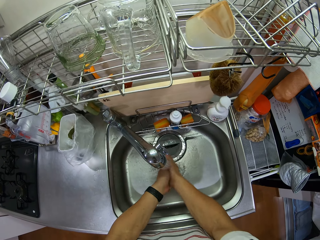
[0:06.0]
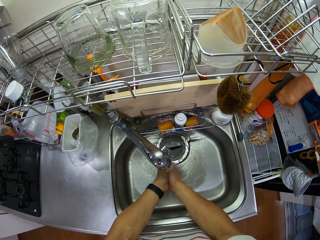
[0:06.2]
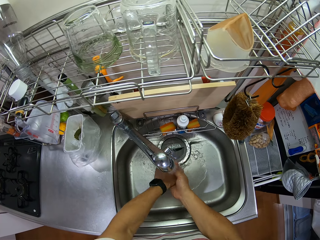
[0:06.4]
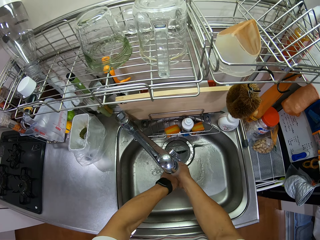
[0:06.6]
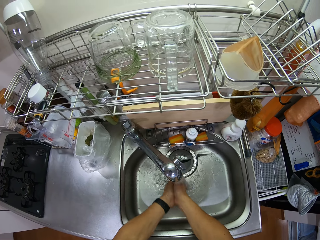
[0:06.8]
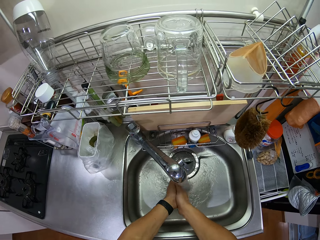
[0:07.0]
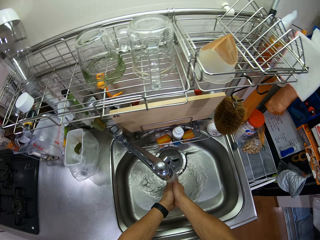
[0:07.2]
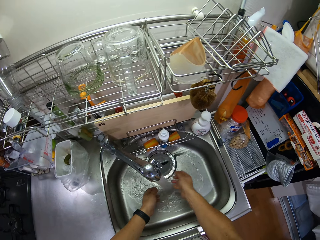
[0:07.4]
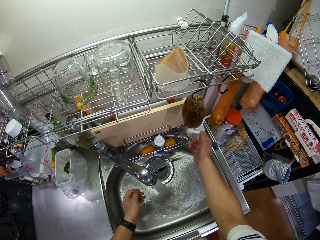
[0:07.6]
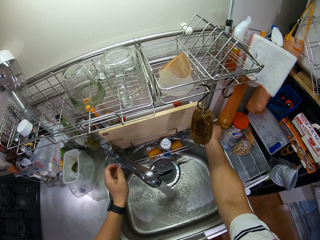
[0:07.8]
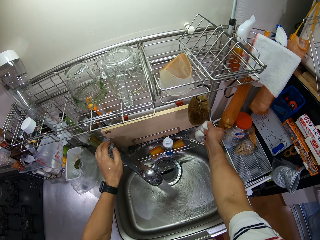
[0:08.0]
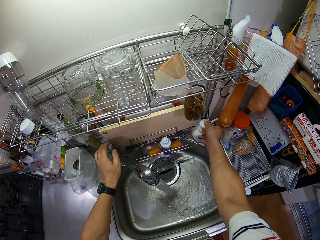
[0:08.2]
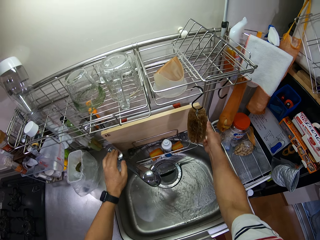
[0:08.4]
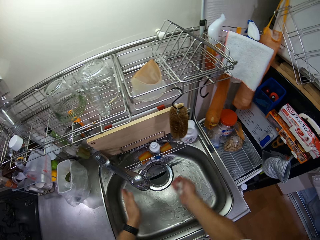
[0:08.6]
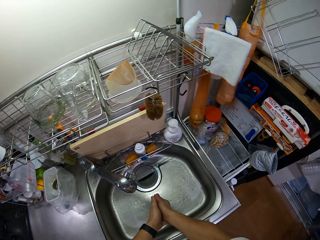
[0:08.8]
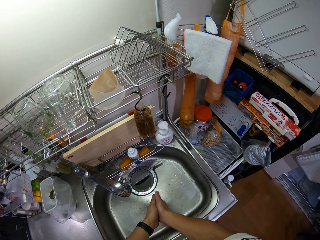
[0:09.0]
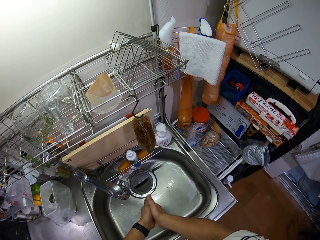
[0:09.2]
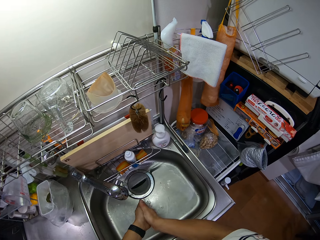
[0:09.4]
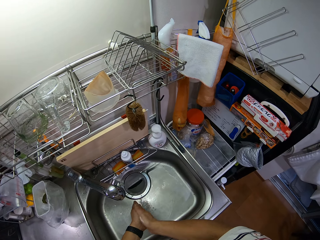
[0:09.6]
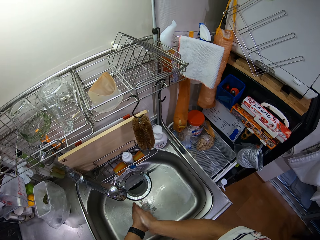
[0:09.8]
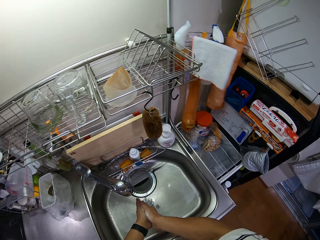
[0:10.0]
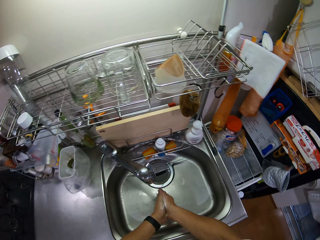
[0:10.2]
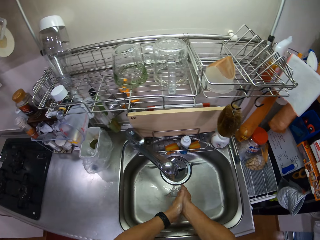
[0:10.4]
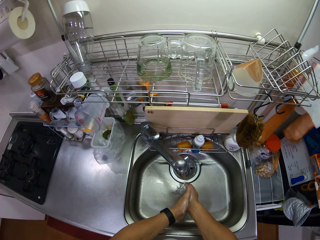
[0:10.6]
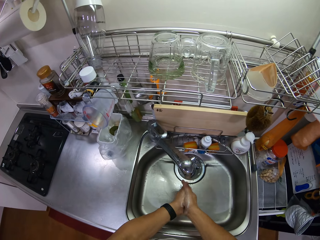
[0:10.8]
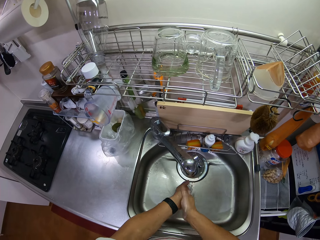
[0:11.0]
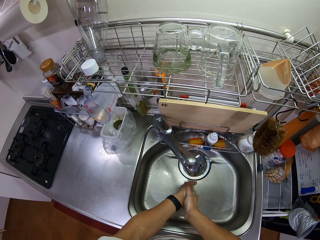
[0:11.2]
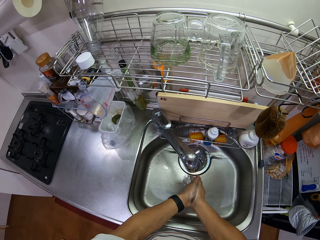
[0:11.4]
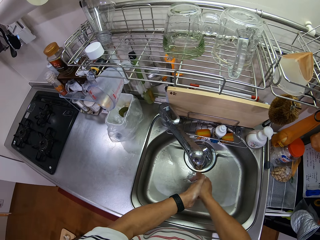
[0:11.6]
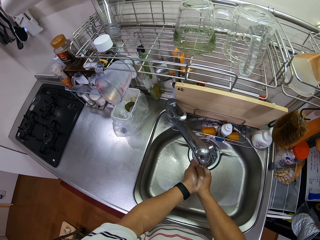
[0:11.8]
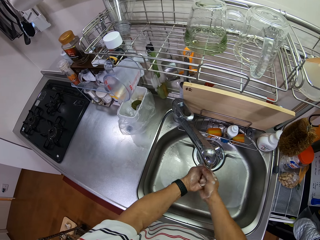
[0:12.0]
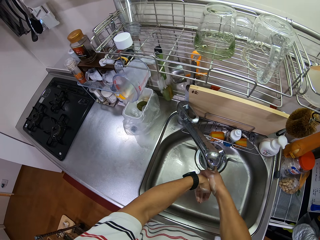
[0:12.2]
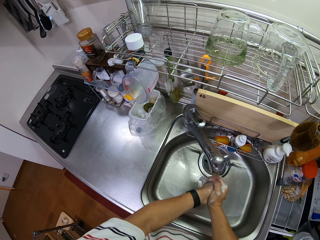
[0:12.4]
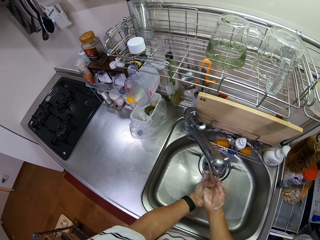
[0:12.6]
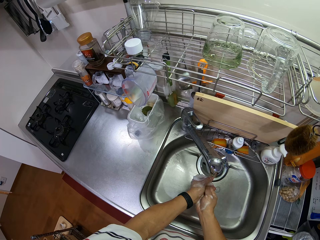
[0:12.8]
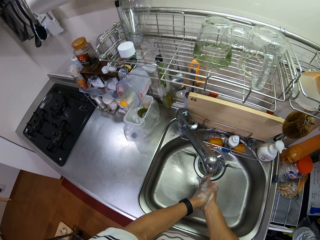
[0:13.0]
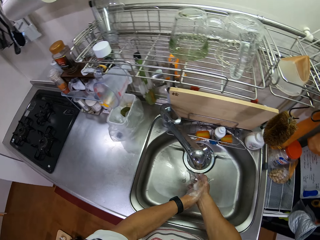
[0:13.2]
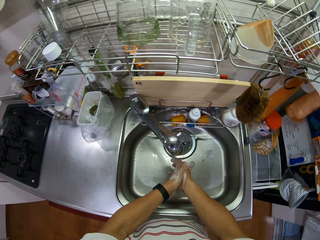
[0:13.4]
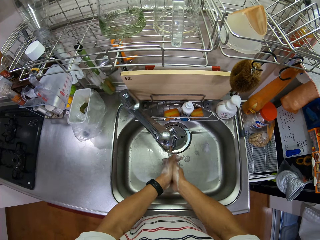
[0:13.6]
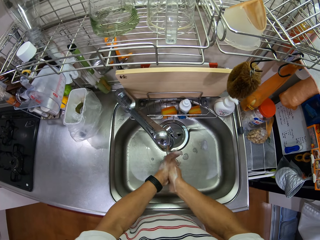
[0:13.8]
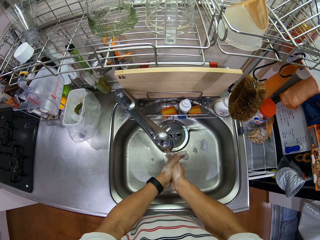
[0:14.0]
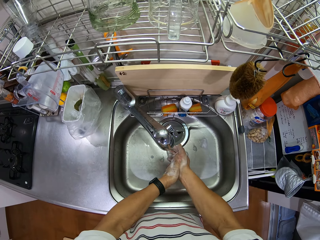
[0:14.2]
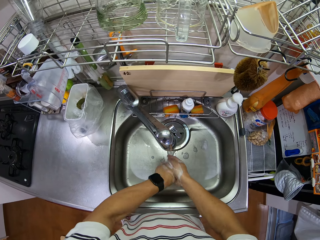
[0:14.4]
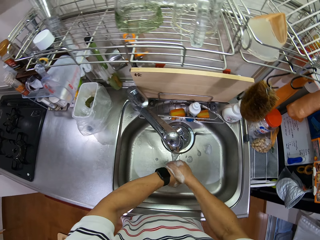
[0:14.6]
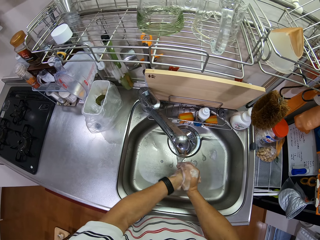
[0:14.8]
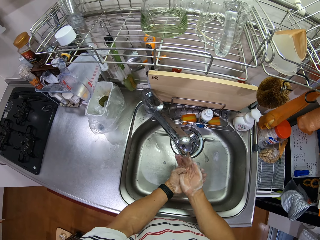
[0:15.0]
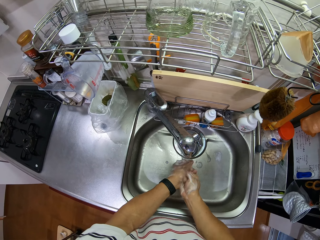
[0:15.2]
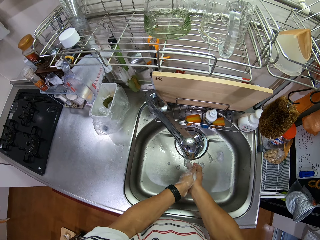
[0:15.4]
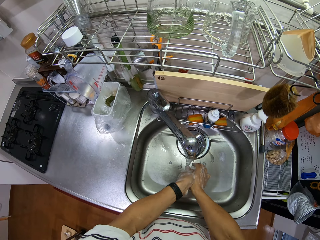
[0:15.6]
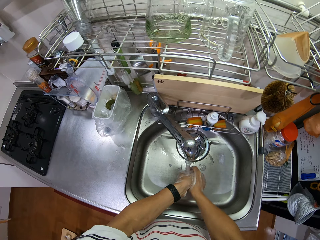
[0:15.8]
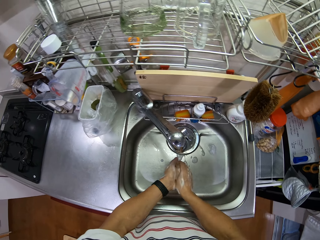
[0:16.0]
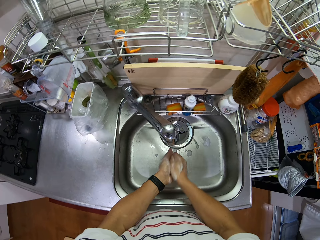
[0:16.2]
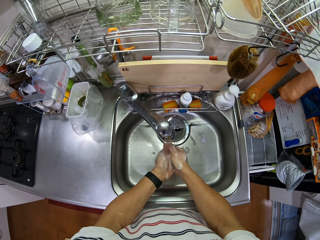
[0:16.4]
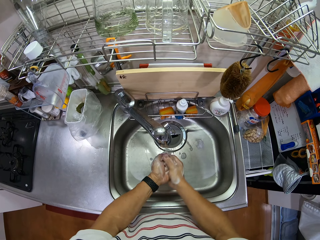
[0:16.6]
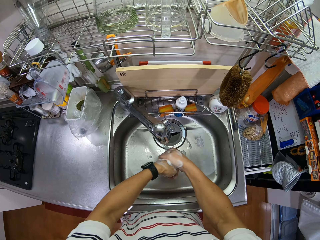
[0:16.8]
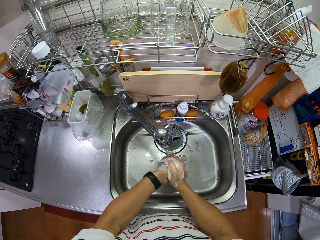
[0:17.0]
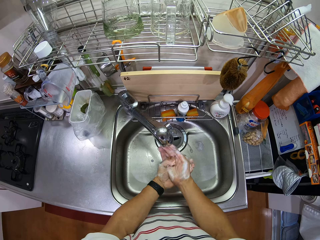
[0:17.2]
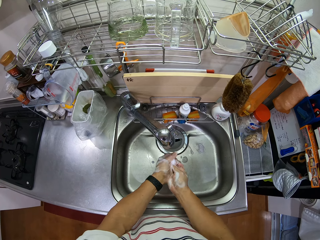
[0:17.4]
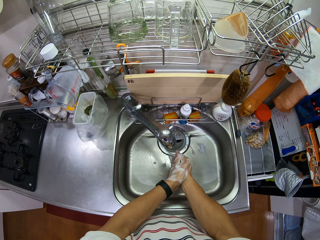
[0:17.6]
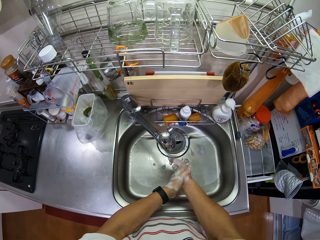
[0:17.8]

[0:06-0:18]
The camera wearer washes the hand. They touch the soap bottle. They close the tap. They put soap on the hand. They wash the hand with the soap. They wash hands.

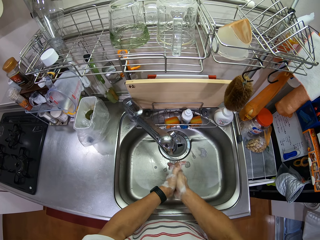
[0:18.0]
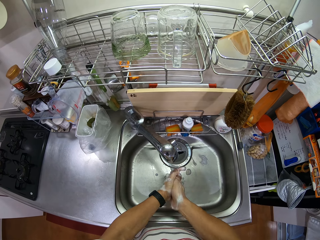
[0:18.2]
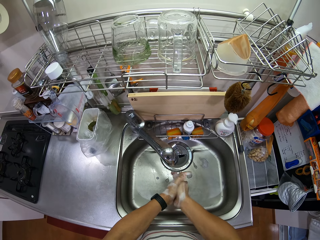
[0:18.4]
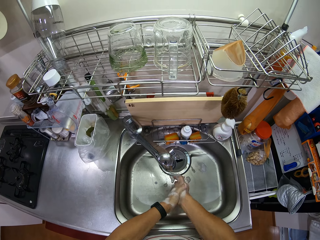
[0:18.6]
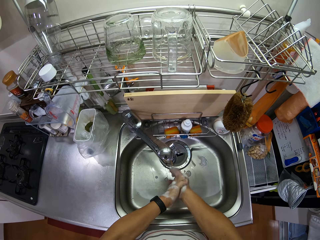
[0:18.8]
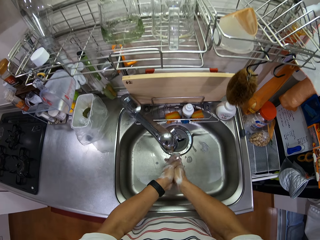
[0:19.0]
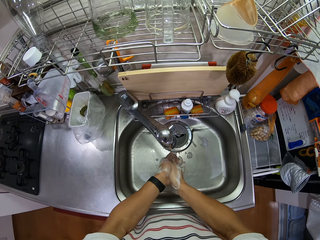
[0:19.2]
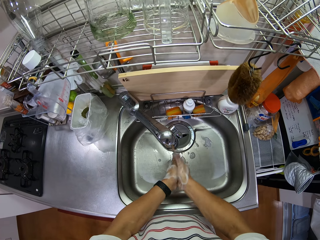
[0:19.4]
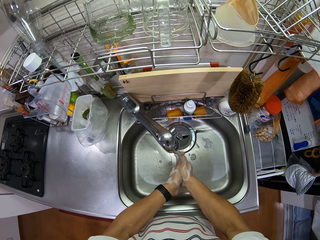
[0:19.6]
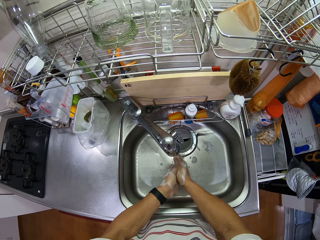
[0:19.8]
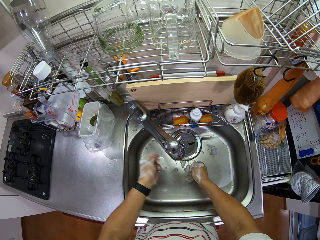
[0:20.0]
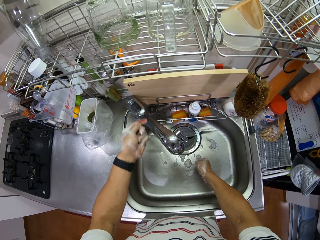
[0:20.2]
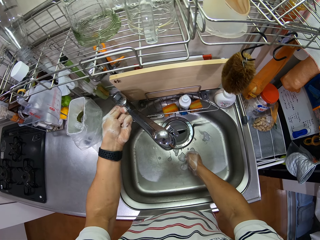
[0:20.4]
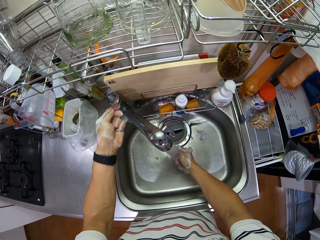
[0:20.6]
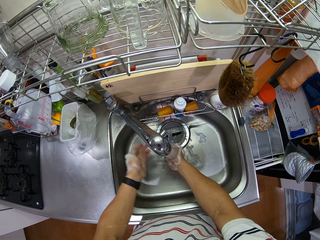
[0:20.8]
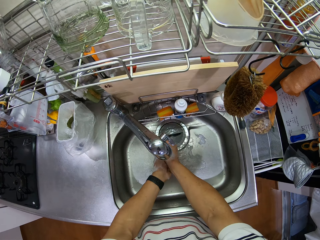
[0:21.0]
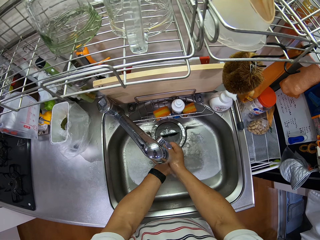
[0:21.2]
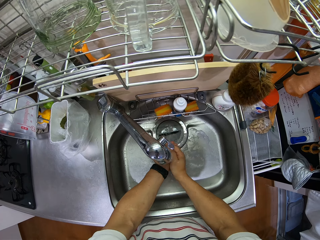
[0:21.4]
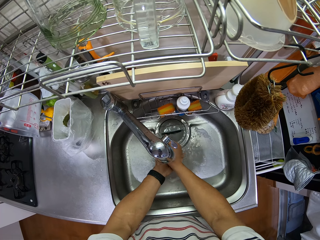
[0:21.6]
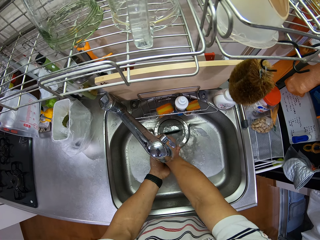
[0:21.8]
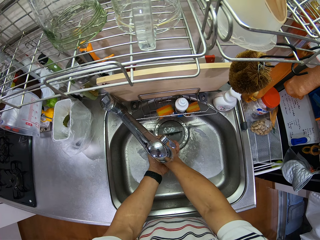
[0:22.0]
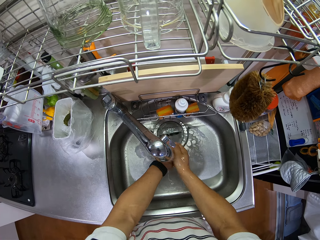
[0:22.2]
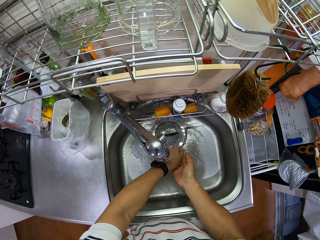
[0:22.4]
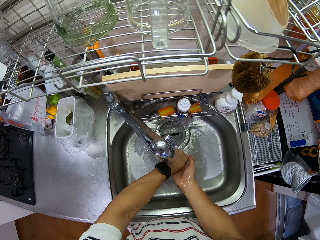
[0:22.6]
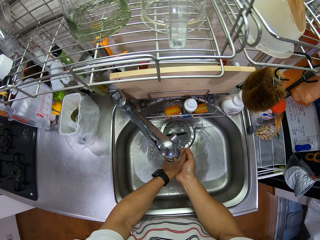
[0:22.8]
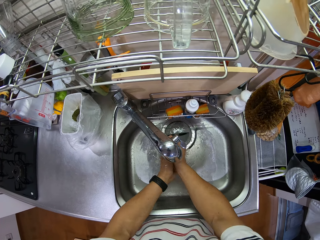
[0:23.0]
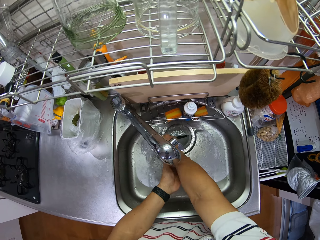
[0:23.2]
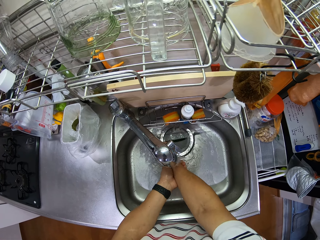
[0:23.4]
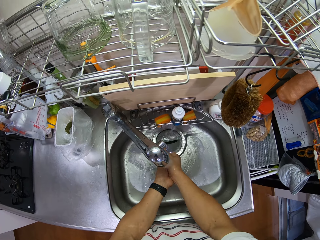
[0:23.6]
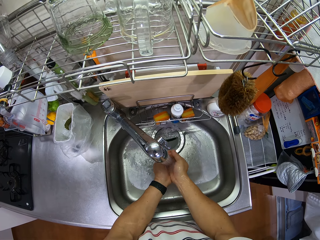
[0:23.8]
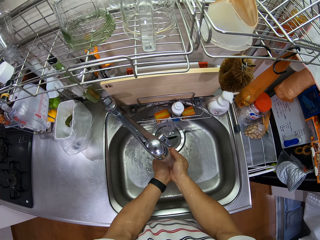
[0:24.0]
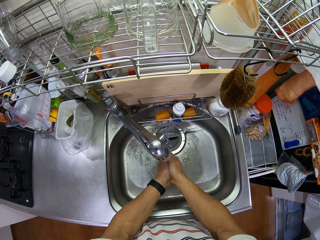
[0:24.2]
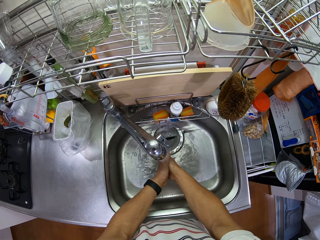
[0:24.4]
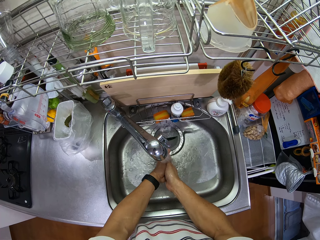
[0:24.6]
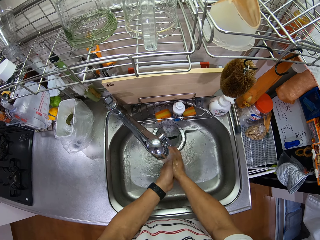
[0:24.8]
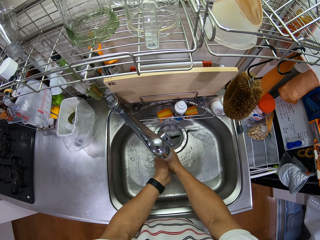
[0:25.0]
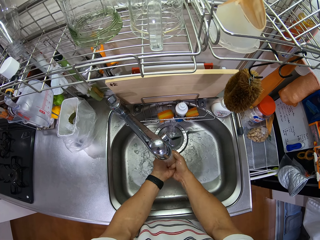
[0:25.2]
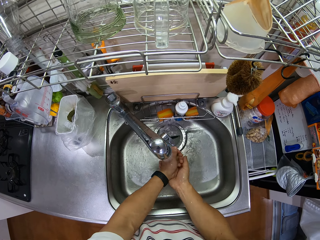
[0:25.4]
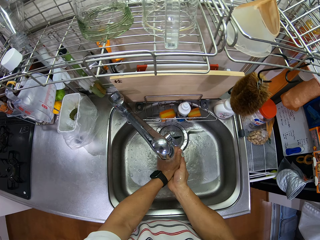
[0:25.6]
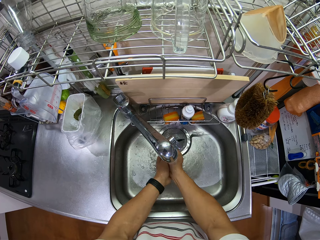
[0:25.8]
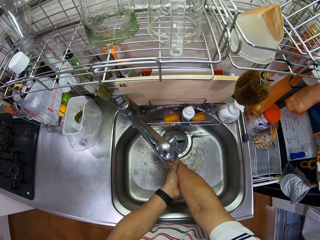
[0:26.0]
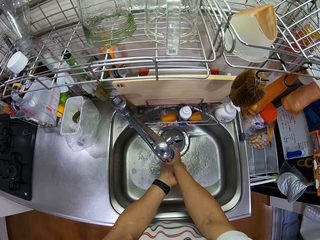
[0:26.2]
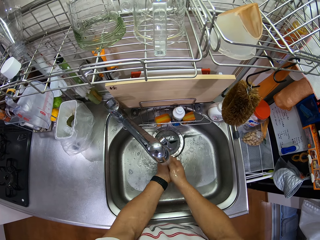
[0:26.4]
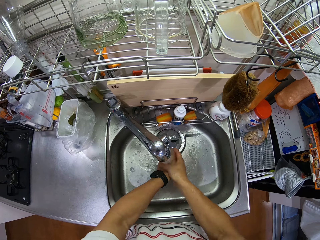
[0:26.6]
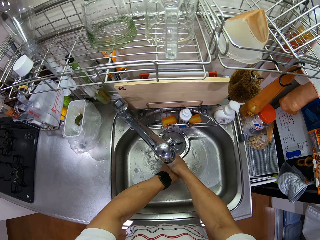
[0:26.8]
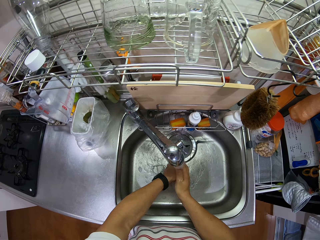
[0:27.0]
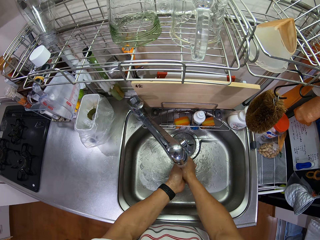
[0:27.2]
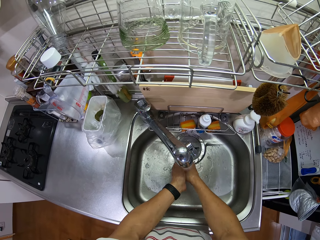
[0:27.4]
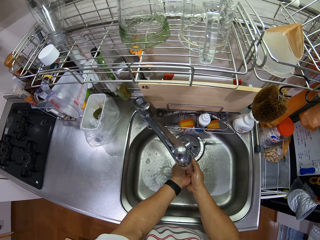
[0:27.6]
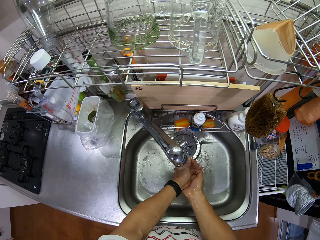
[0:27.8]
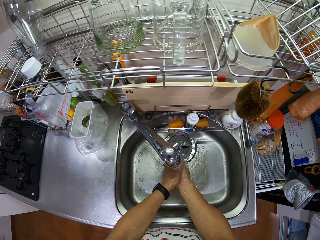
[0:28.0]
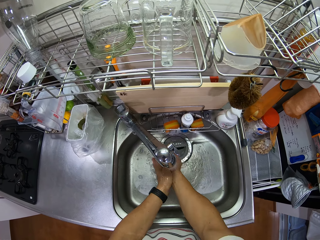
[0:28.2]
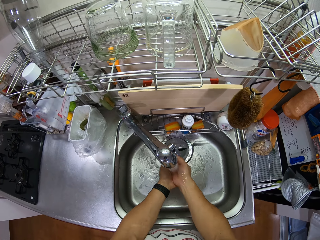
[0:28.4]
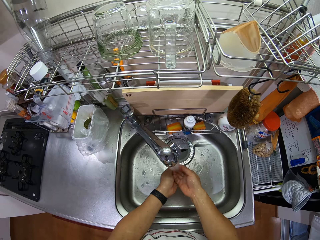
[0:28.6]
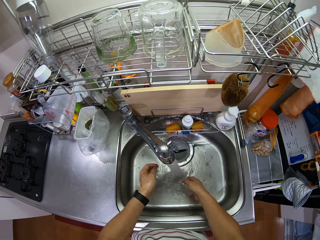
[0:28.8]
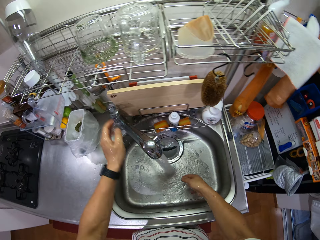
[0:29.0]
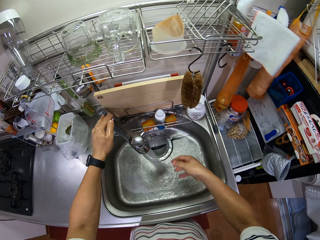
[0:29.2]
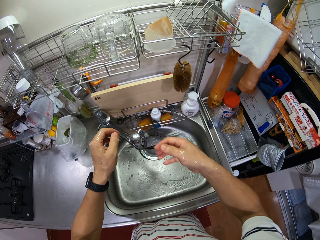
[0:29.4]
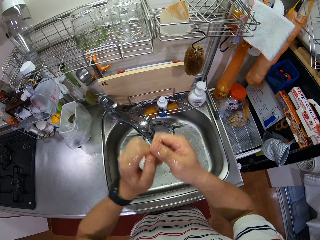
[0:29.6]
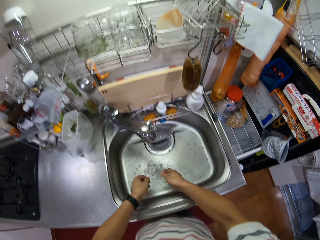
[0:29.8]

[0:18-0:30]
The camera wearer opens the tap. They wash the hand. They rinse hands. They close the tap.
